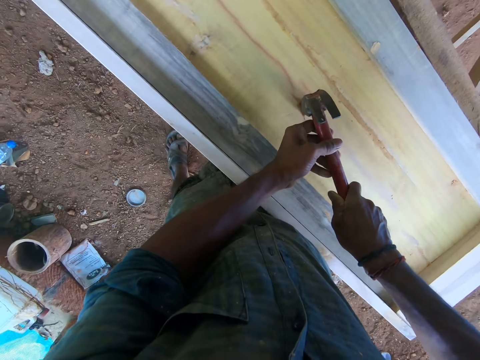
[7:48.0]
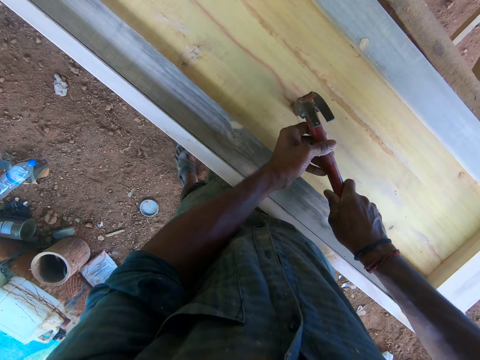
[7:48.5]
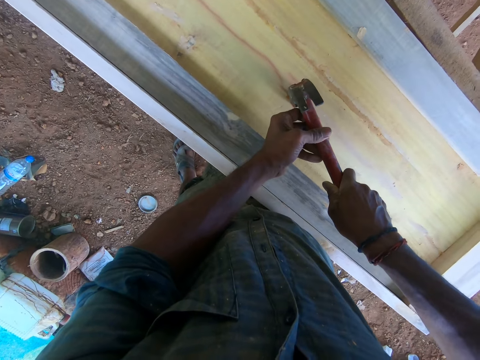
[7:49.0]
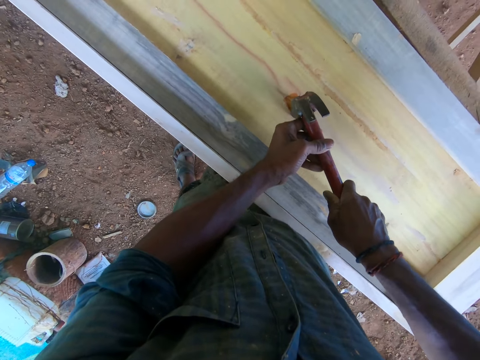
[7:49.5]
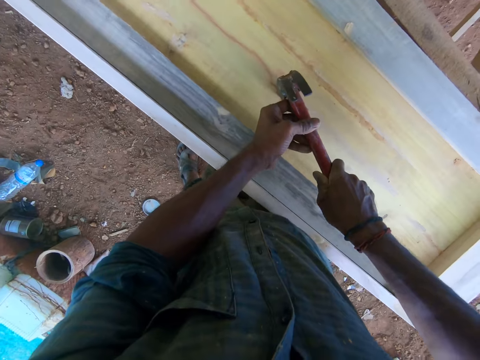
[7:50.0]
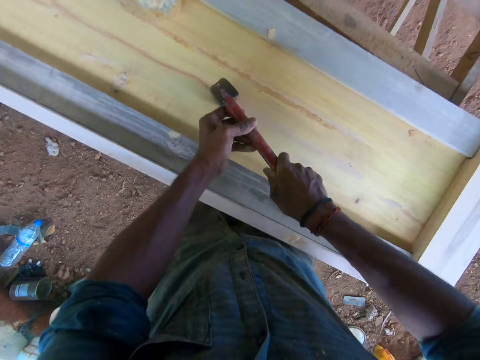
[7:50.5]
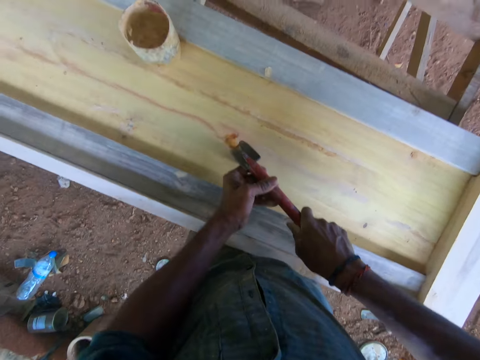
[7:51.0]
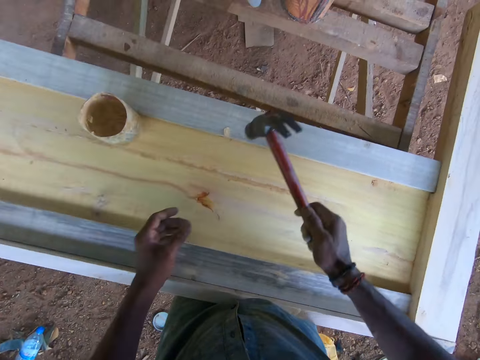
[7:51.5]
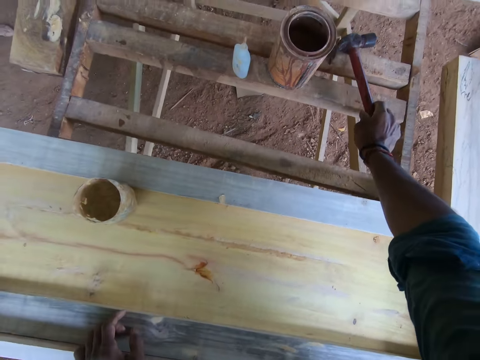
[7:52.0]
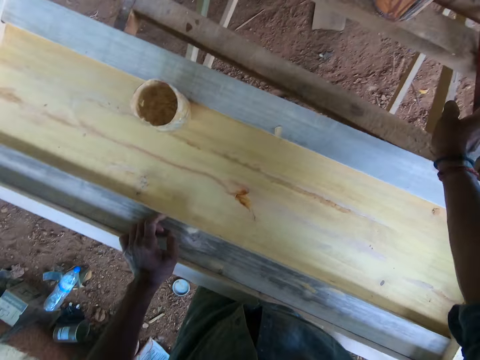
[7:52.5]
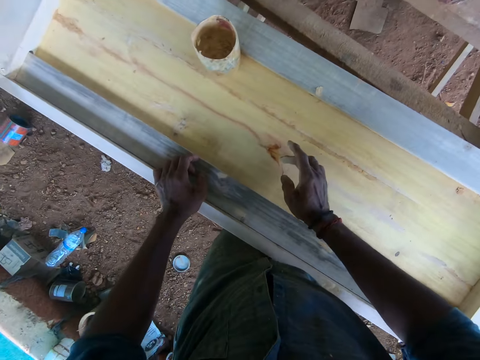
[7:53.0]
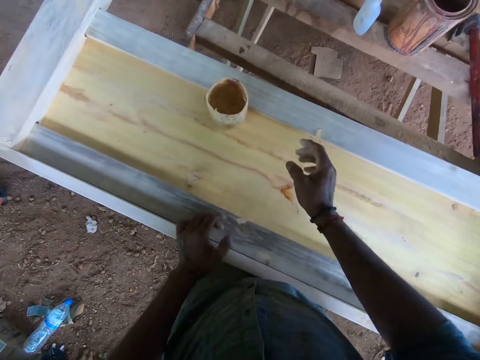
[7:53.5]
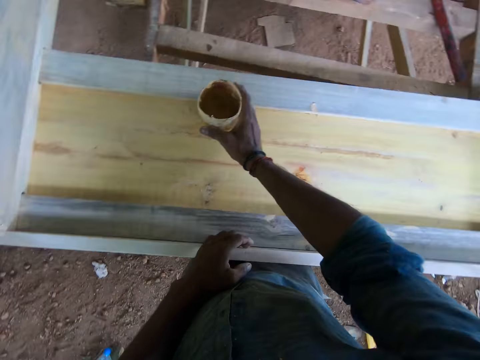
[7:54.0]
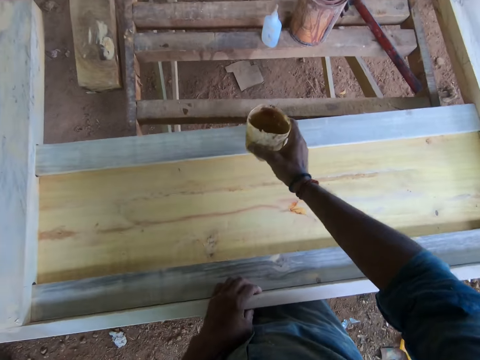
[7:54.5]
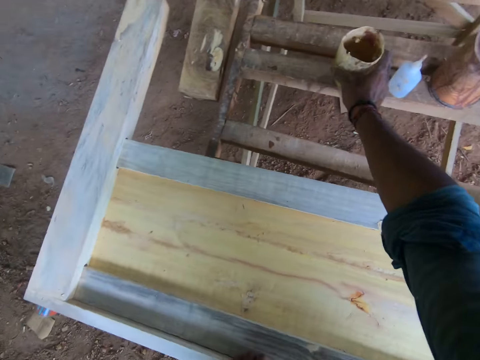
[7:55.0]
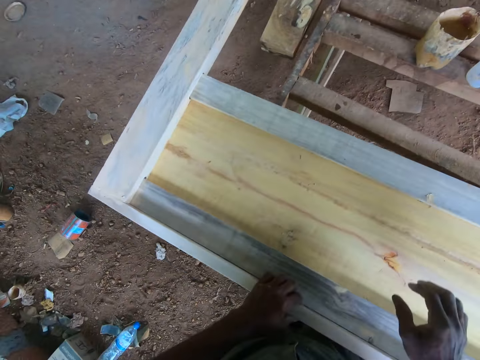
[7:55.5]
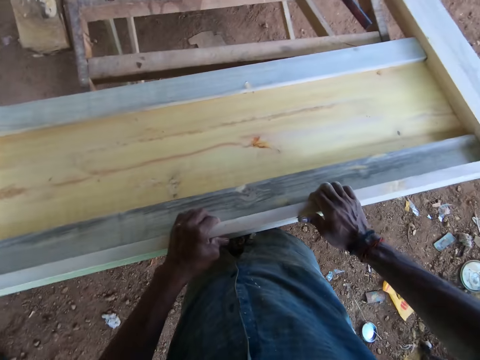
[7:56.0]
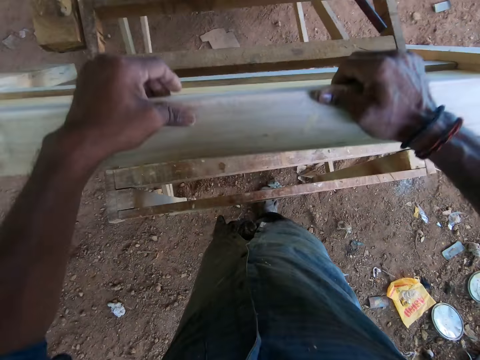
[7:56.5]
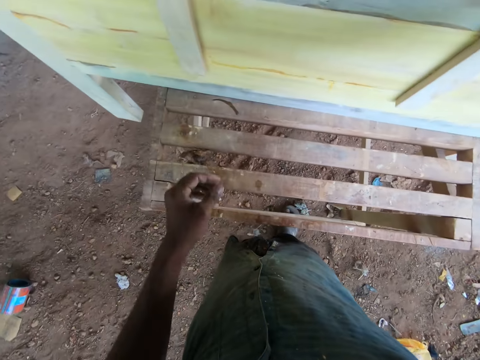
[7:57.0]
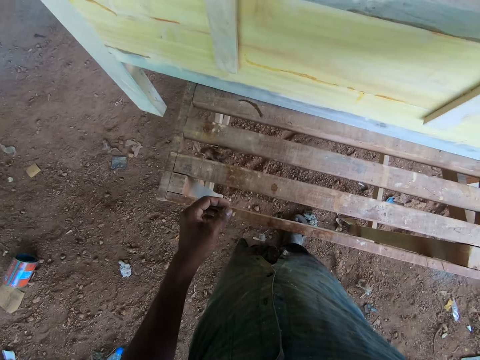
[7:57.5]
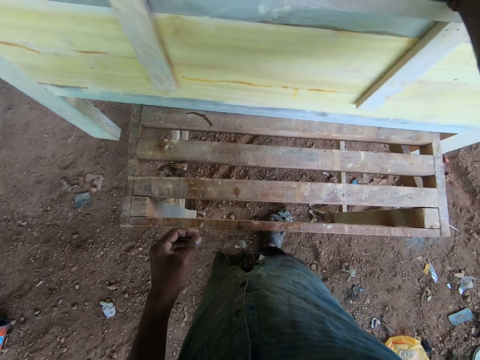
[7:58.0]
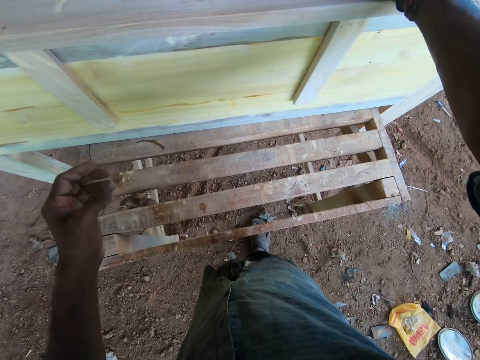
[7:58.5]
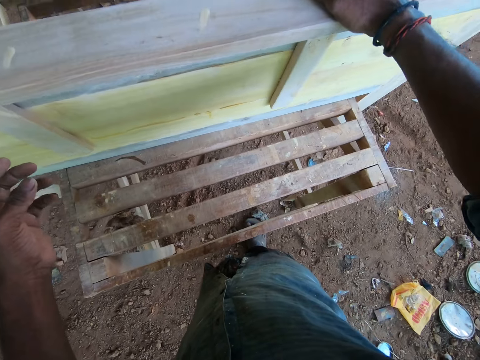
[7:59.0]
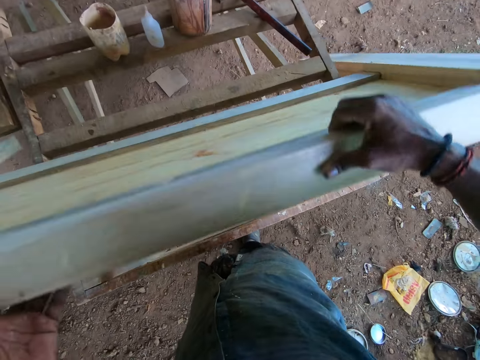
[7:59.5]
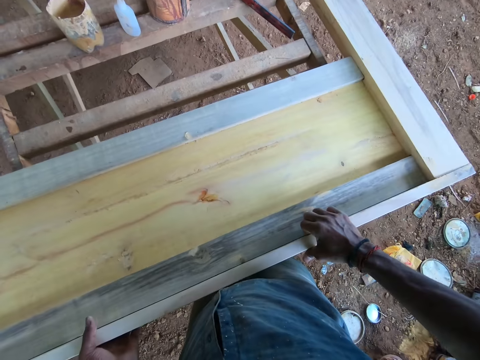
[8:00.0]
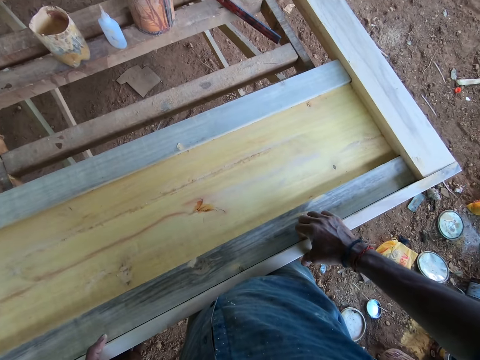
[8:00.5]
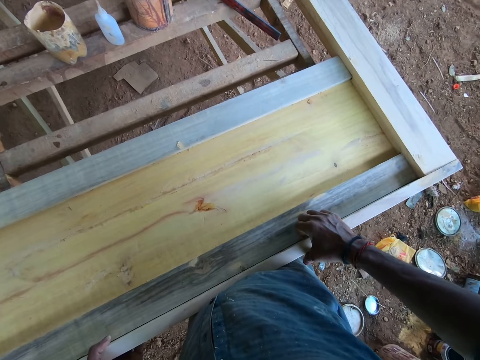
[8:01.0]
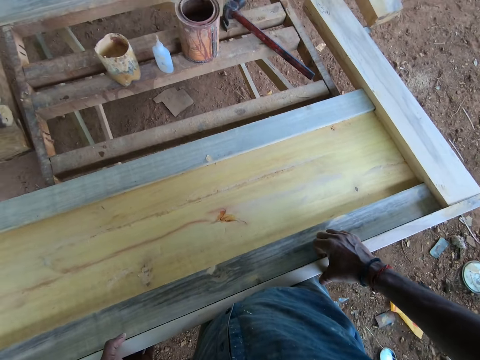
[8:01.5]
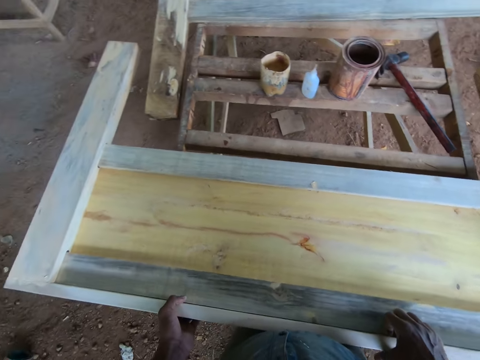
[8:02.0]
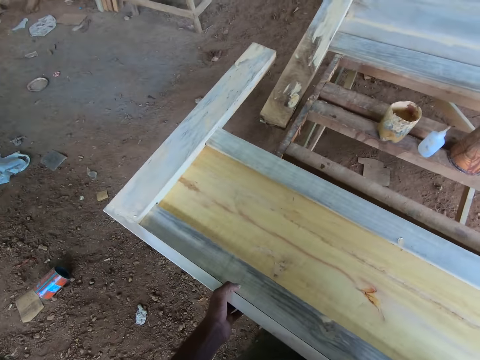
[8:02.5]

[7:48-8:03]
The camera wearer hammers the timber. He drops the hammer on the wood with his right hand. He picks up the wood filler container from the wood with his right hand. He moves the tin on the timber. He drops the wood filler container on the wood with his right hand. He turns the wooden frame with both hands. He moves the timber.

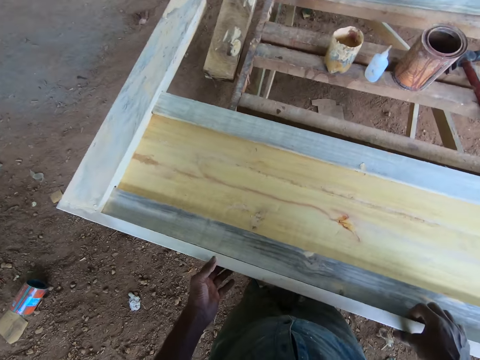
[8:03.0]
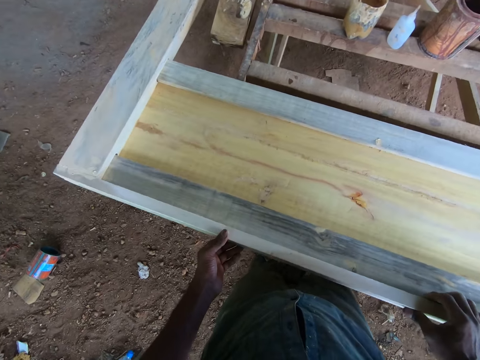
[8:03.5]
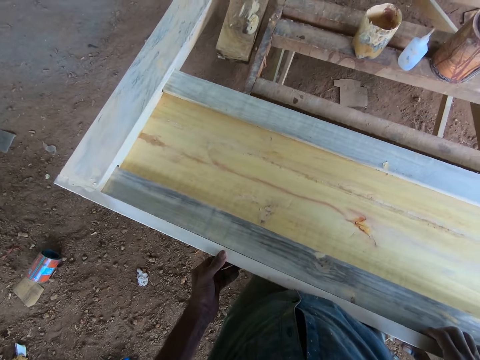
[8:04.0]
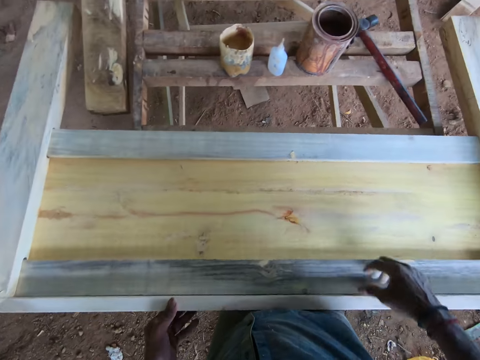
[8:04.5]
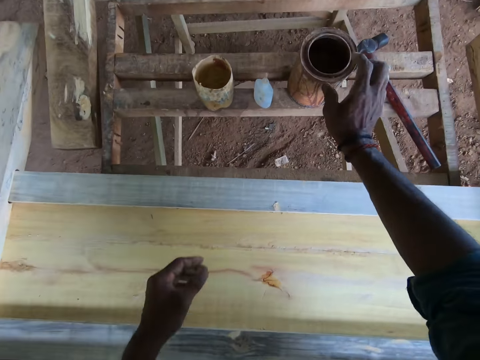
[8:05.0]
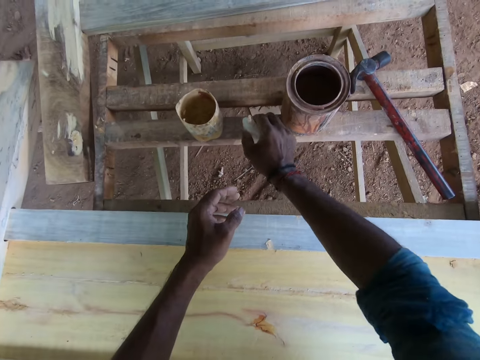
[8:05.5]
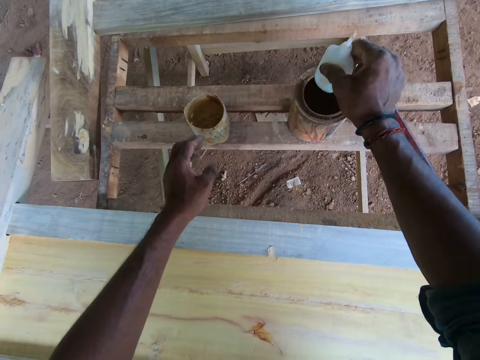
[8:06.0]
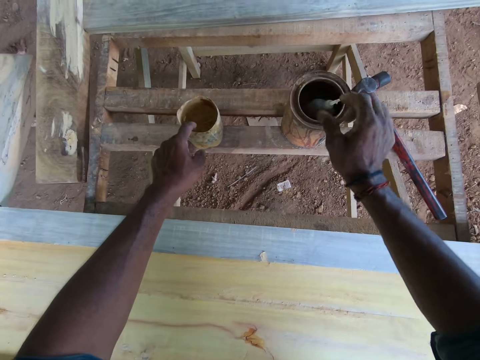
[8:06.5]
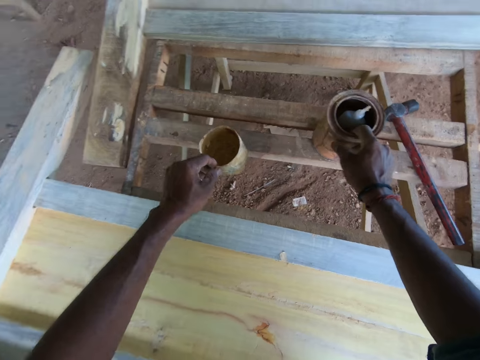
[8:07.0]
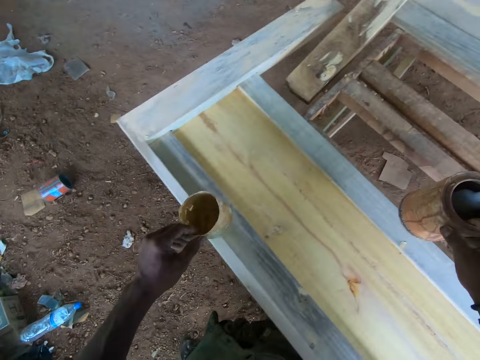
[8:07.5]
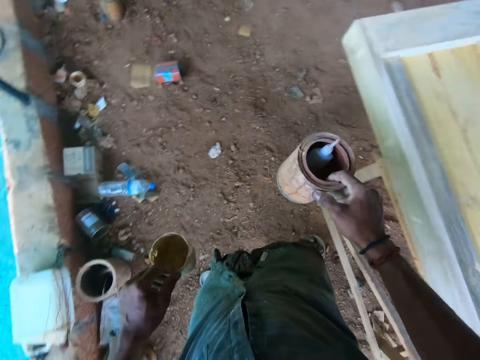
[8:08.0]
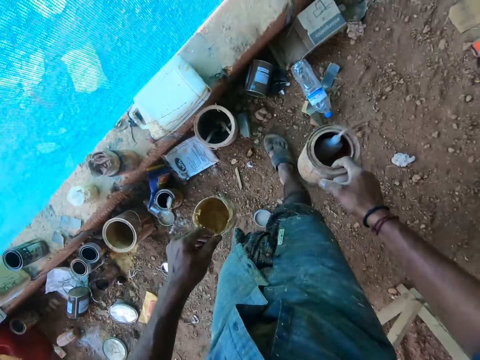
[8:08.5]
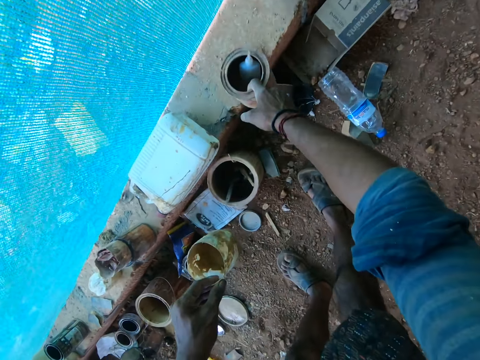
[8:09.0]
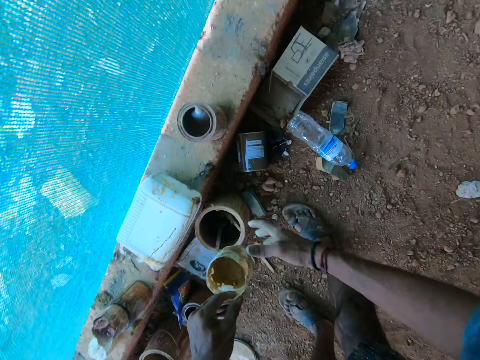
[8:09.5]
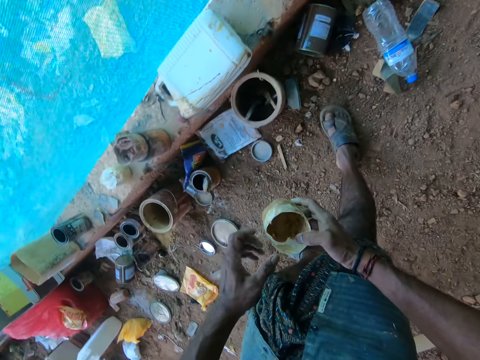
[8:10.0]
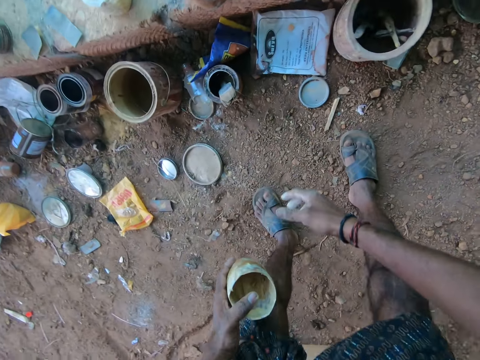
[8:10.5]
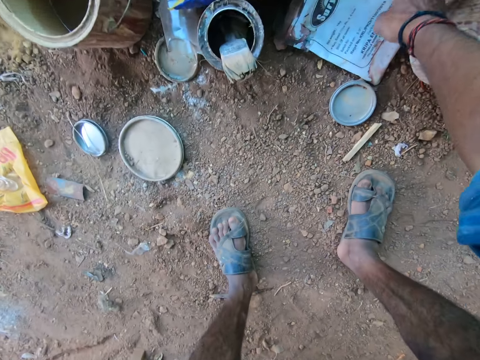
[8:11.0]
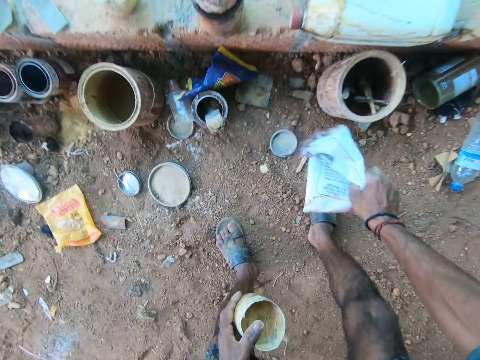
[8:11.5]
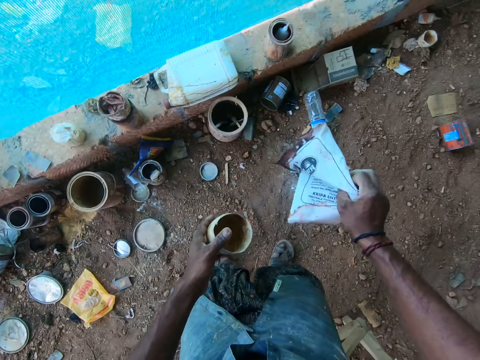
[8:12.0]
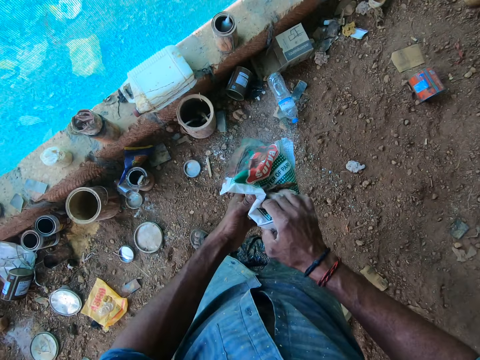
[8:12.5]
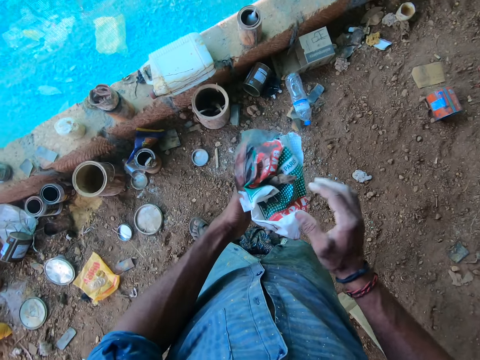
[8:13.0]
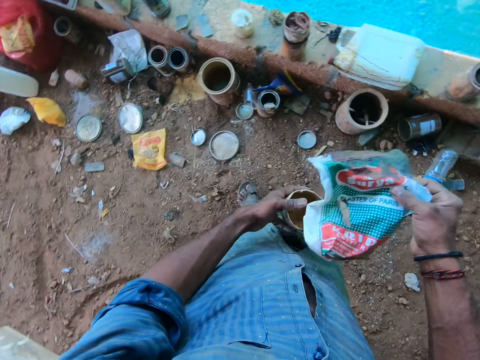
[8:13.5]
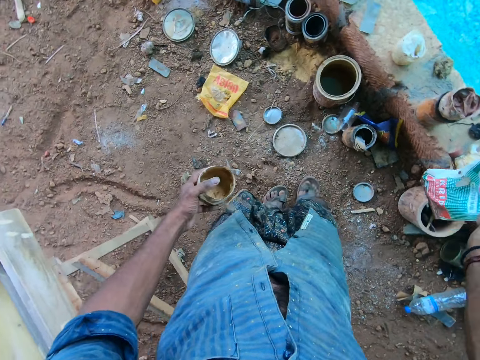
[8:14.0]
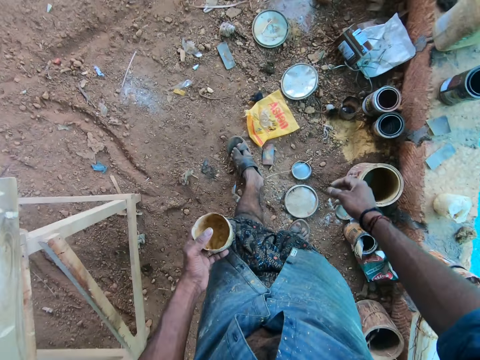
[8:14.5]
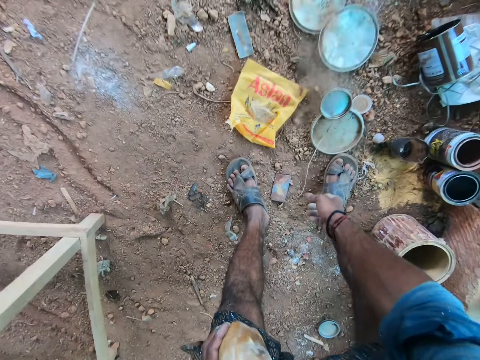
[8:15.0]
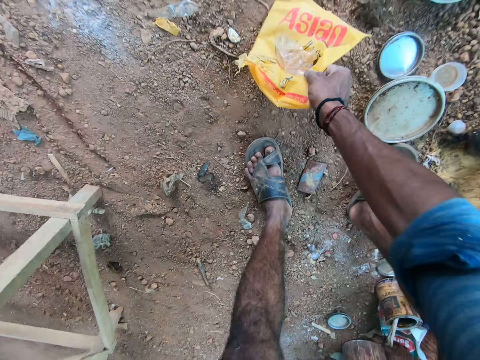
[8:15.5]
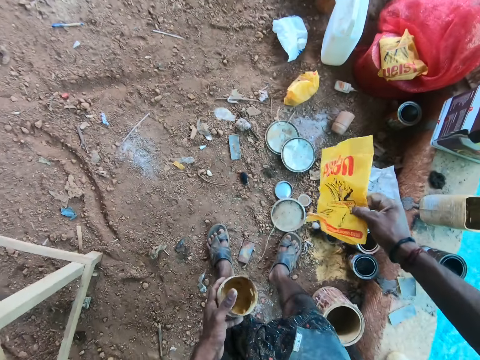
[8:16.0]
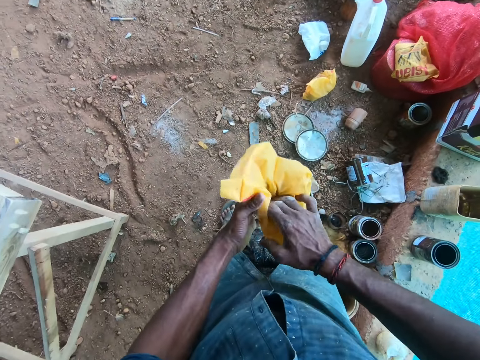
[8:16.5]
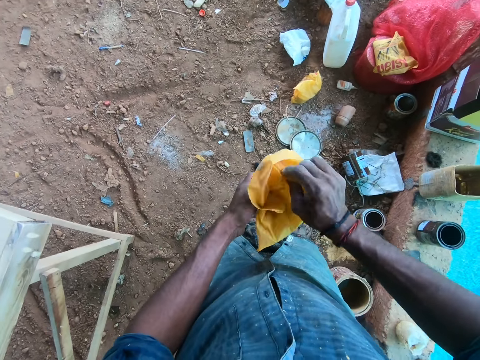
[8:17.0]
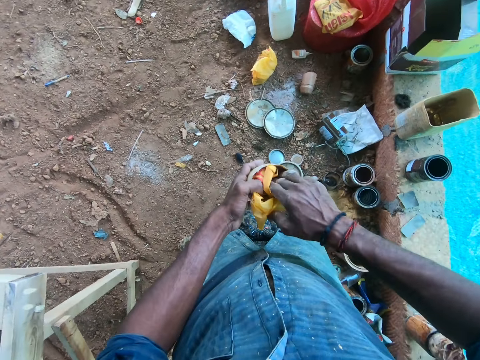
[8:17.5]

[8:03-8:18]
The camera wearer carries the glue container from the wood with his left hand. He drops the glue container inside the wood filler can on the wood. He carries the wood filler container from the wood with his left hand. He carries the wood filler can from the wood with his left hand. He drops the wood filler can in his right hand on a brick. He holds the wood filler container with both hands. He picks up a nylon from the ground with his right hand. He covers the wood filler container with the nylon in his right hand. He removes the nylon from the wood filler container with his right hand. He throws the nylon in his right hand on the floor. He kicks some can covers on the ground with his right leg. He picks up the nylon from the ground with his right hand. He dusts off the nylon in his right hand. He covers the wood filler container with the nylon in his right hand. He adjusts the nylon in the wood filler container with his right hand.
